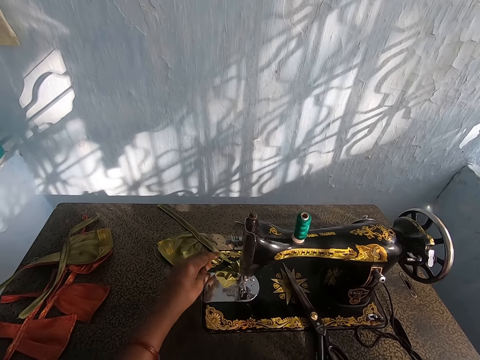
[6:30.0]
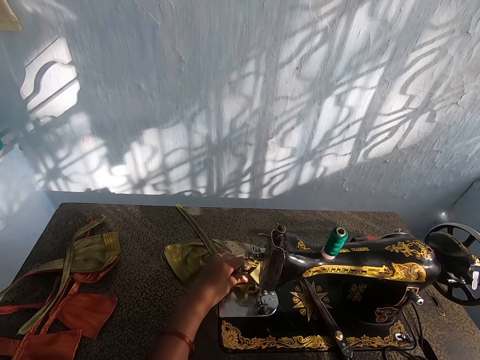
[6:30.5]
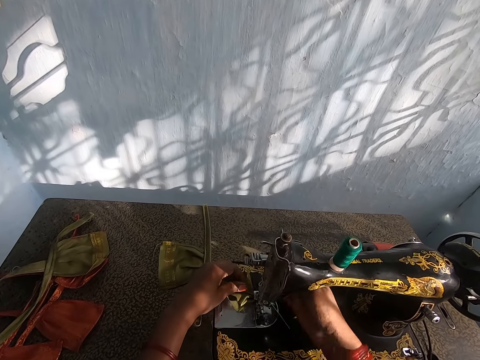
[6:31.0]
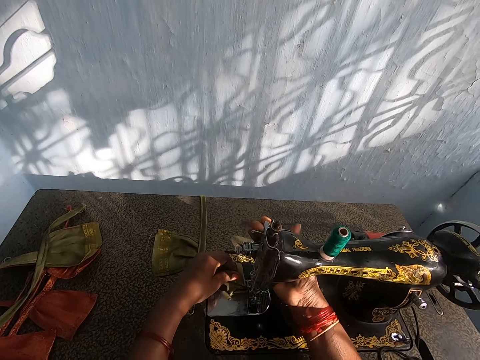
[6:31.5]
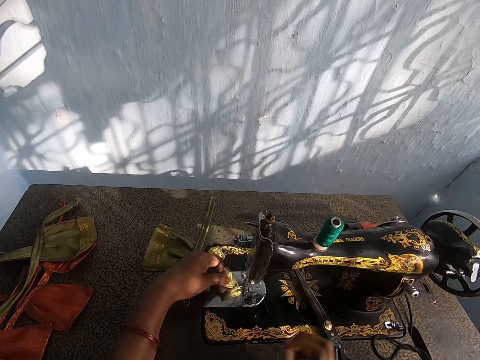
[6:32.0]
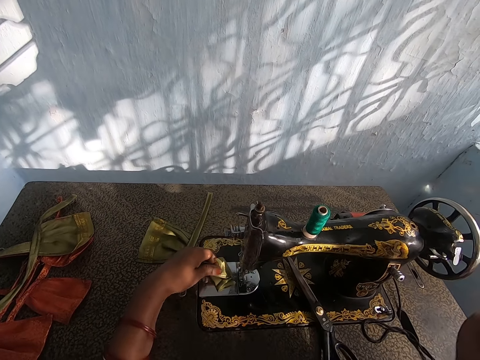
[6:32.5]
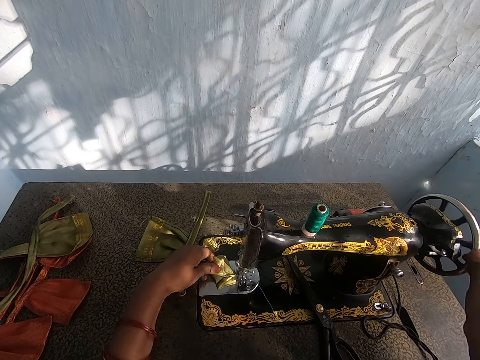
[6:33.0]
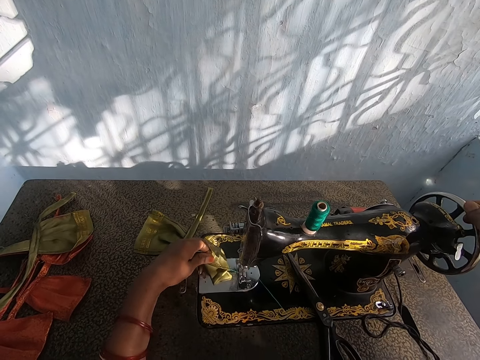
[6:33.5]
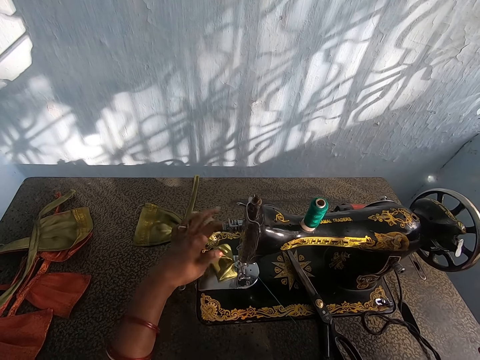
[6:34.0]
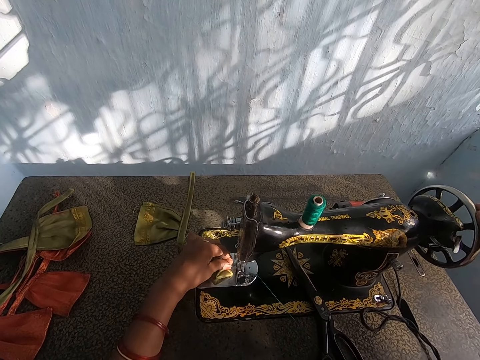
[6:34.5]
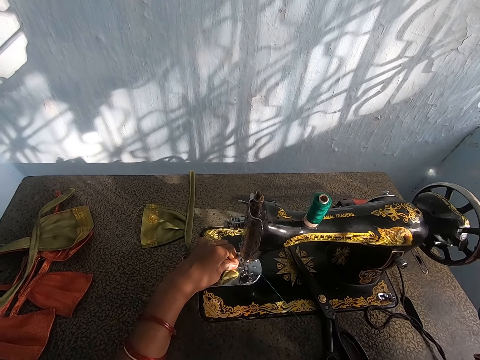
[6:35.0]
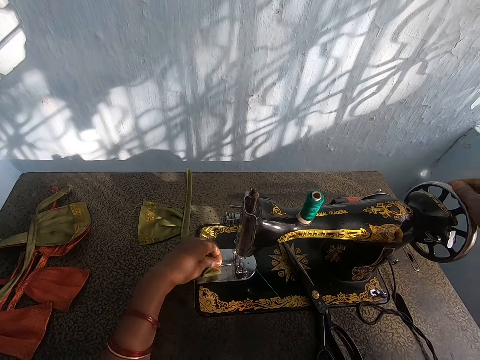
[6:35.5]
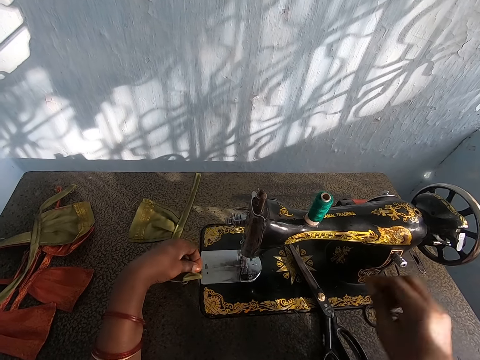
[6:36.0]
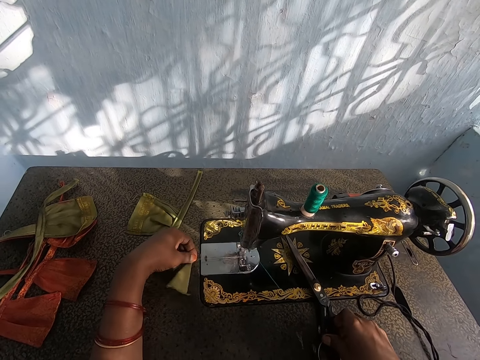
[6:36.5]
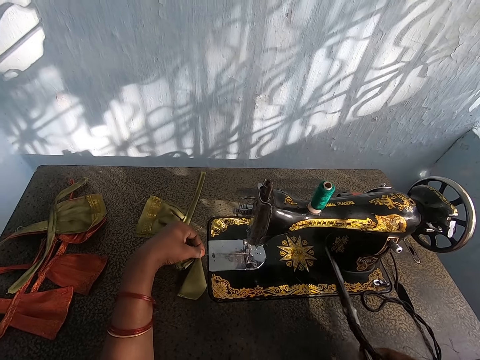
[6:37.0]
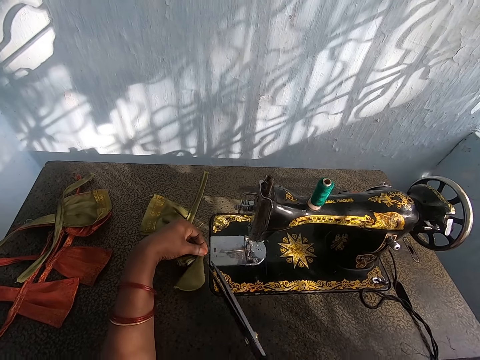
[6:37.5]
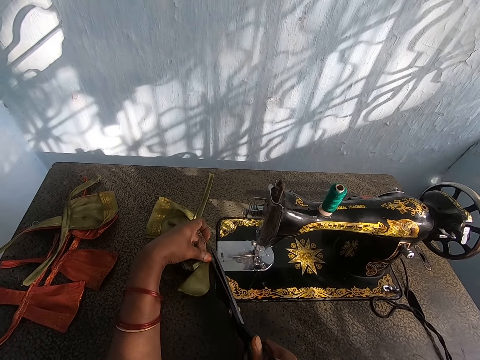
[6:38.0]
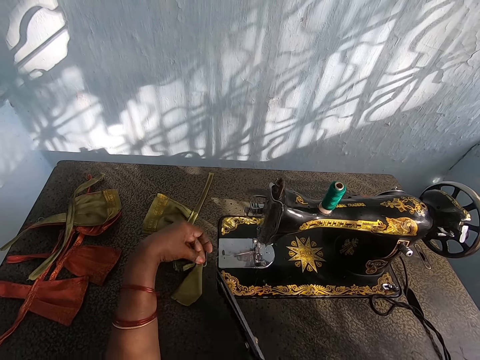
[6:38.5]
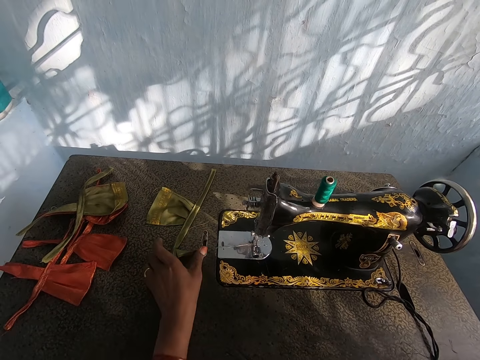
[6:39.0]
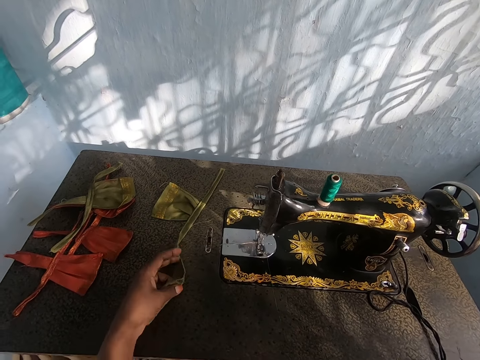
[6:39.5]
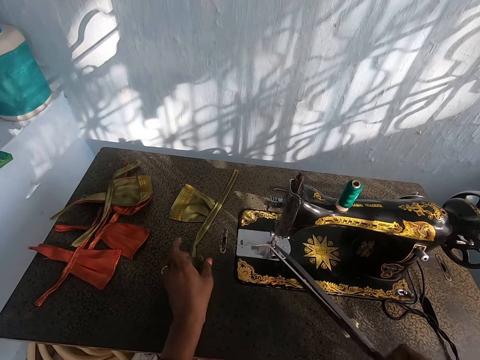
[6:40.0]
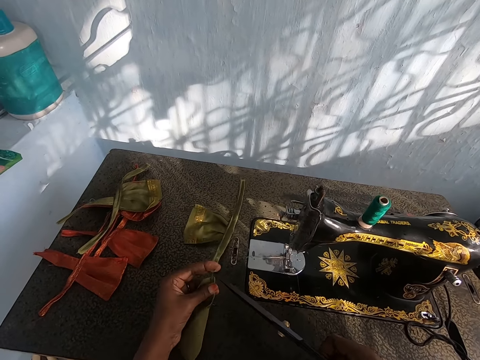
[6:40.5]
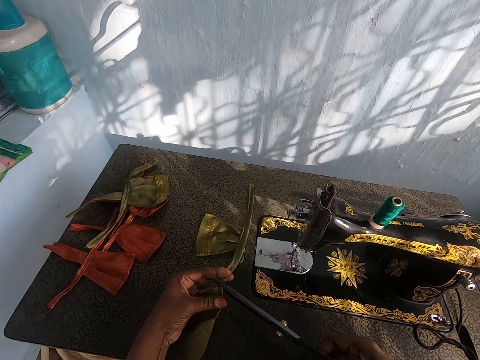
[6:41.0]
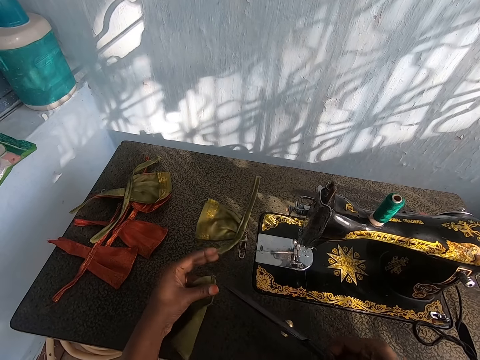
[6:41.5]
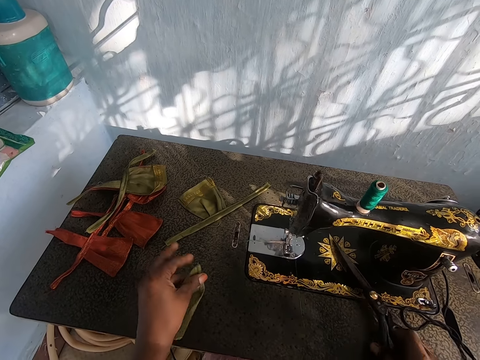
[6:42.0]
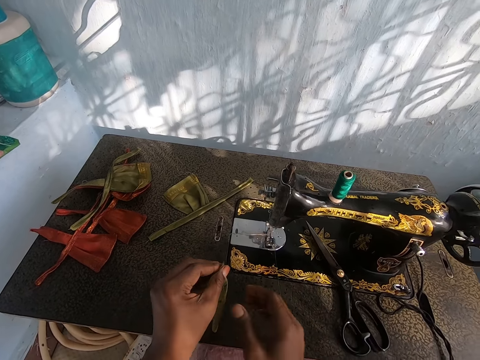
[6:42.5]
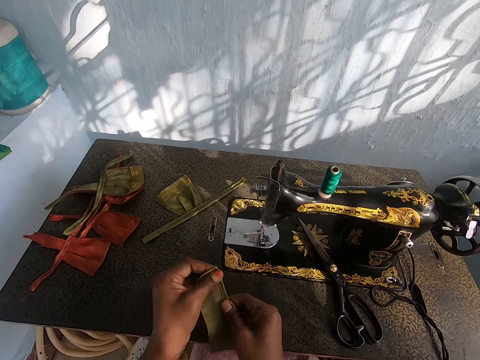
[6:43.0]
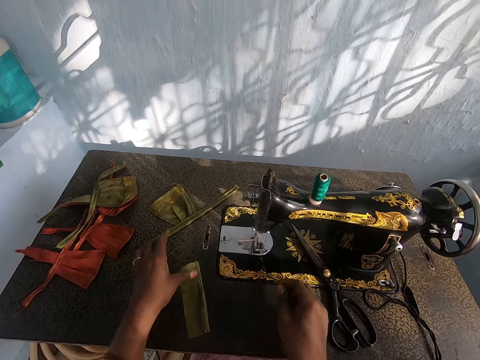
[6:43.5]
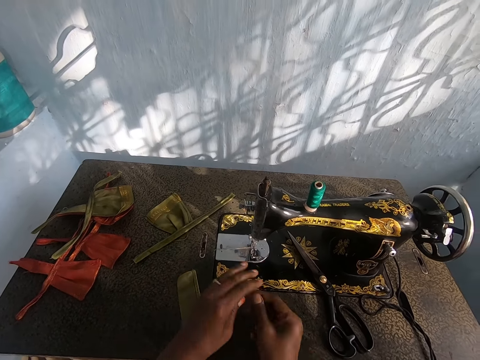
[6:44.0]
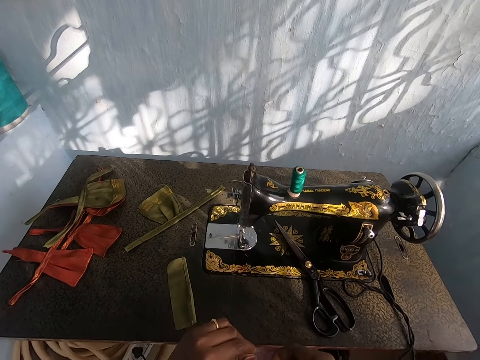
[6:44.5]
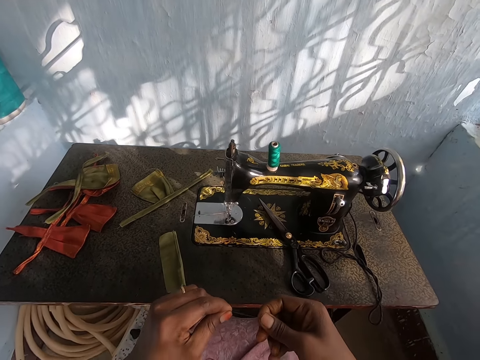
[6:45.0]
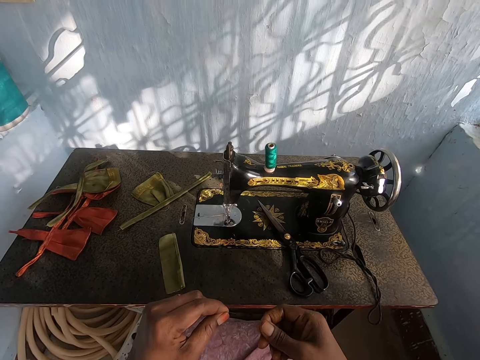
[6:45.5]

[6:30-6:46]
The camera wearer adjusts the sewing machine. He picks scissors from the table with his right hand. He cuts the thread with the scissors in his right hand. He cuts the cloth. He drops the scissors on the table with his right hand. He puts the cloth on the table.

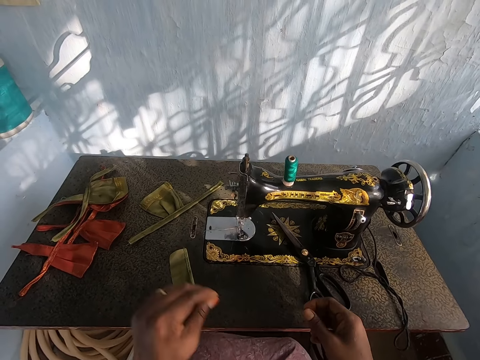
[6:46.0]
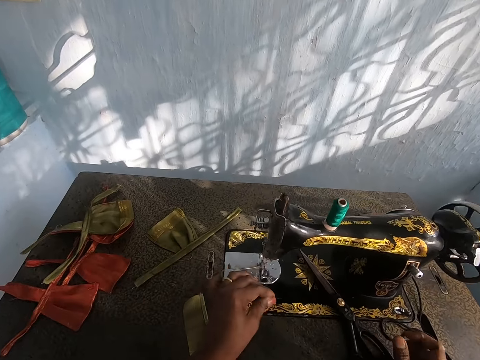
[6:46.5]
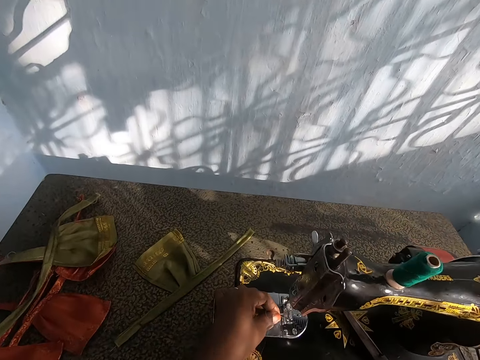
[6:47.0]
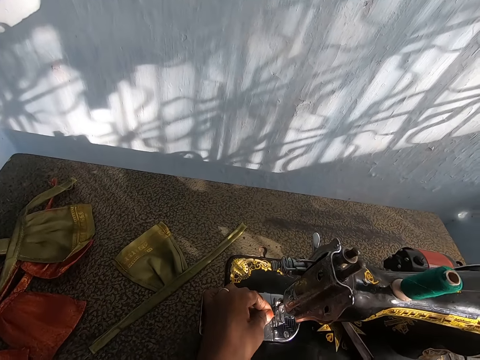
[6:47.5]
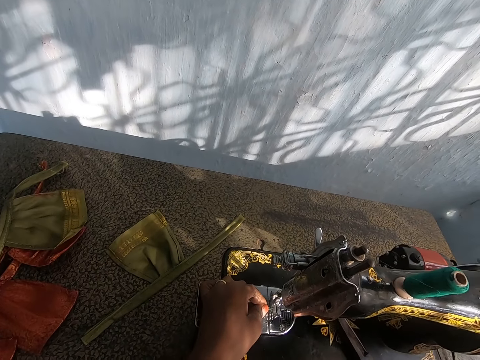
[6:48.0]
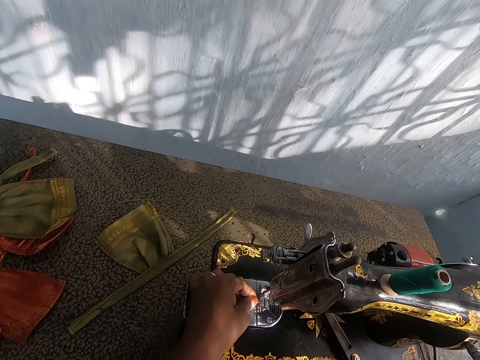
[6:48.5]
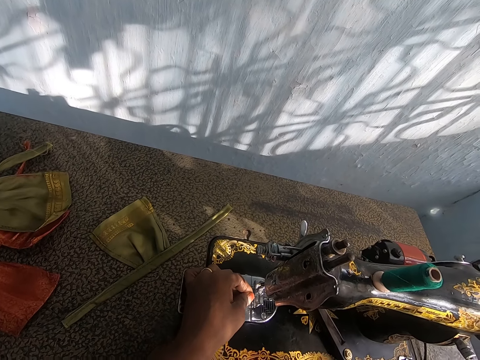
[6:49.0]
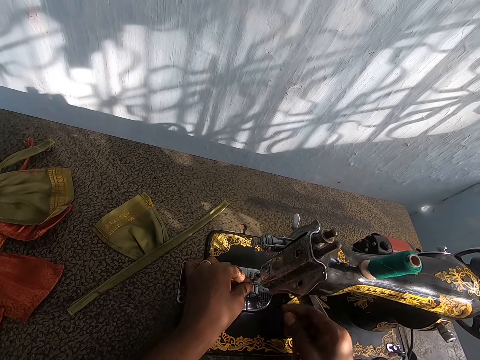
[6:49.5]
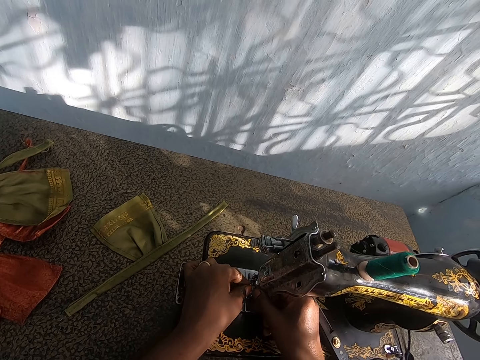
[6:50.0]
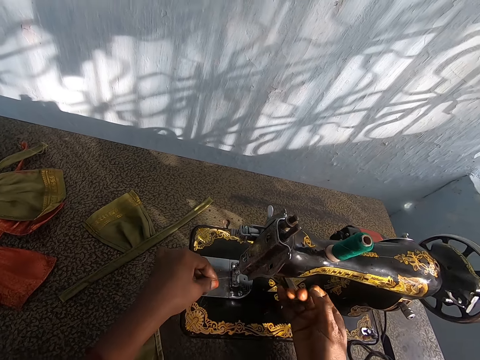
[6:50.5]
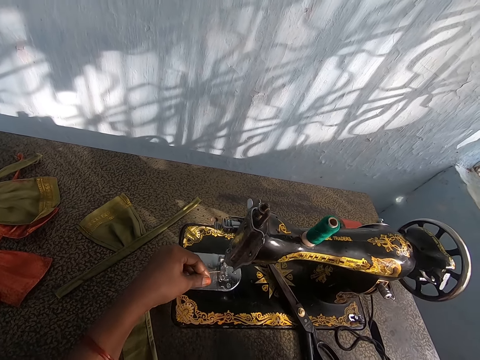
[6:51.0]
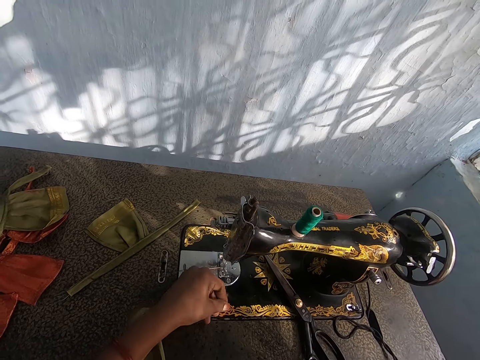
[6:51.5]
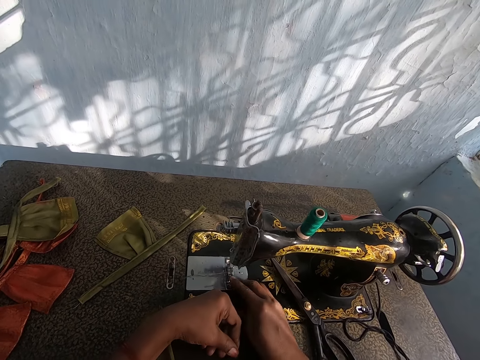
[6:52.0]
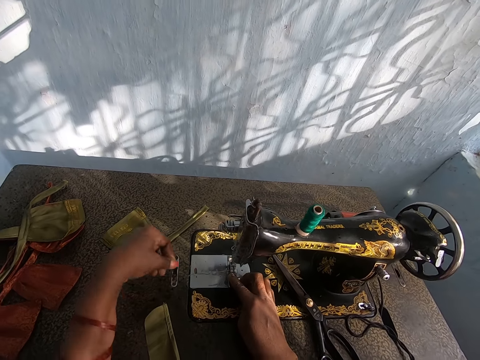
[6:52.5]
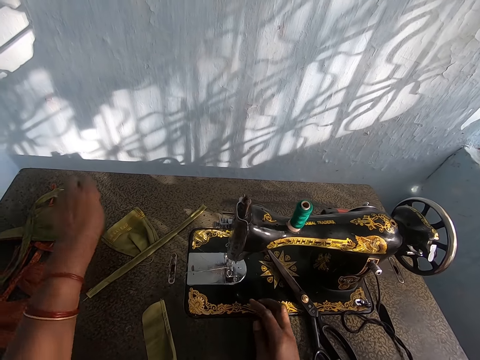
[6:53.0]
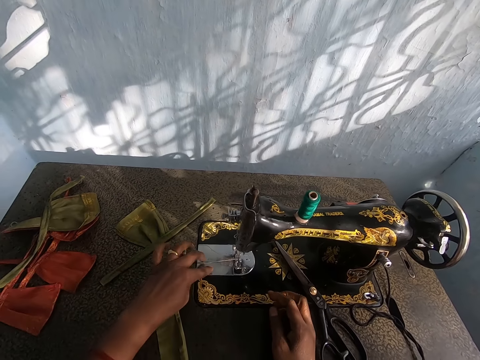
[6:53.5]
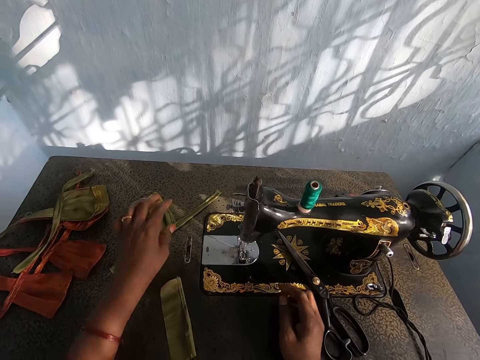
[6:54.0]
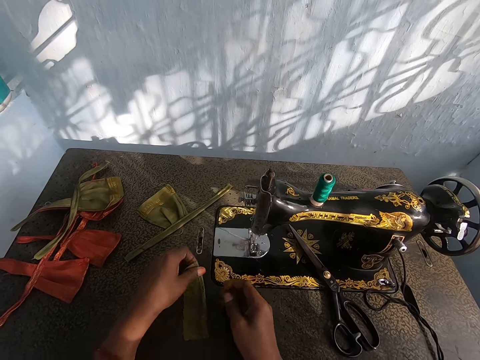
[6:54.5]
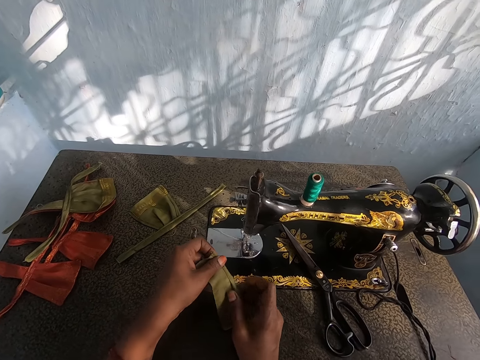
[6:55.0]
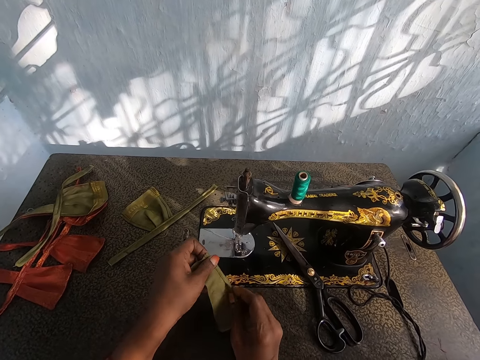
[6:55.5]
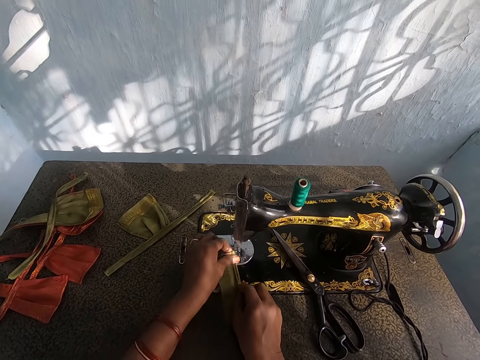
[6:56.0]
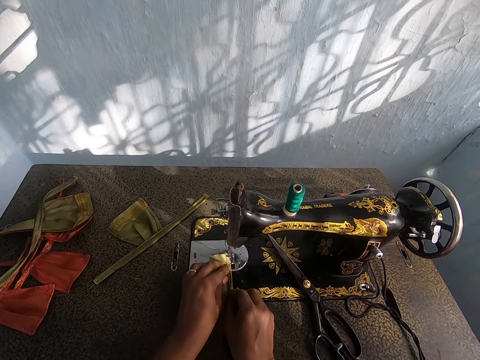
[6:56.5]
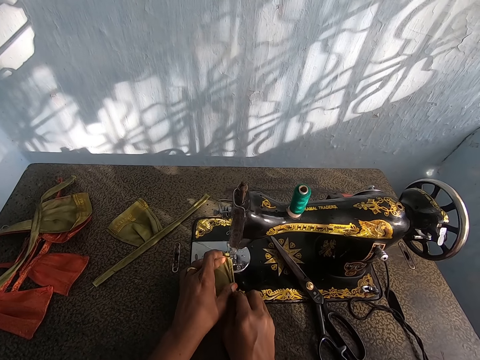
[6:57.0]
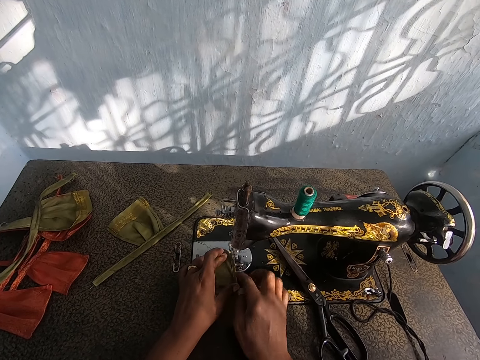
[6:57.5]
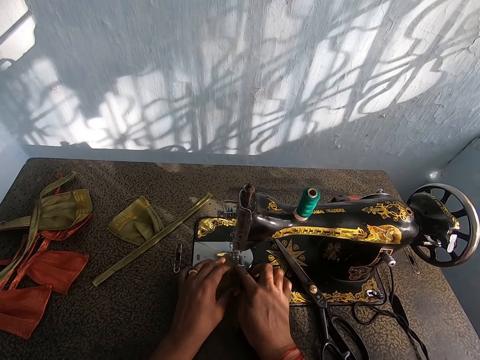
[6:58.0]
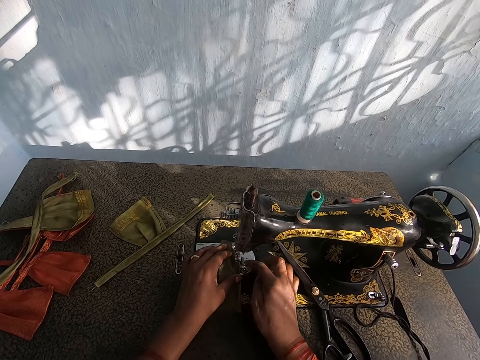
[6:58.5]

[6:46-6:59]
The camera wearer holds a thread with both his hands. He passes the thread through the needle of the sewing machine. He fixes the thread on the sewing machine. He places the cloth on the table with both hands. He folds the piece of cloth with both his hands. He sews the cloth with the sewing machine.
